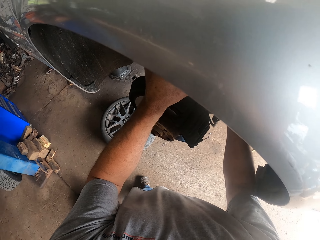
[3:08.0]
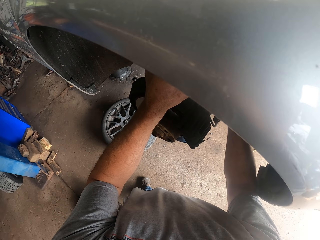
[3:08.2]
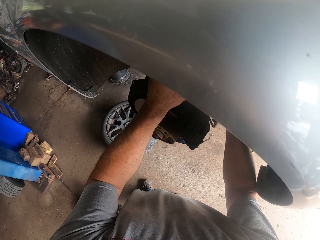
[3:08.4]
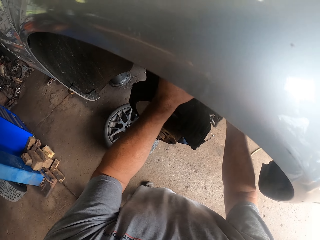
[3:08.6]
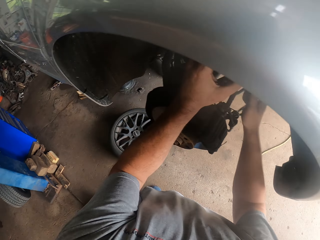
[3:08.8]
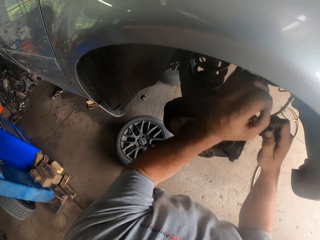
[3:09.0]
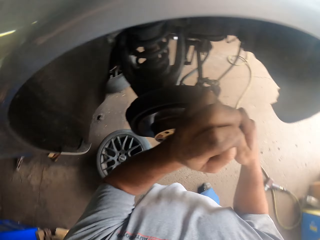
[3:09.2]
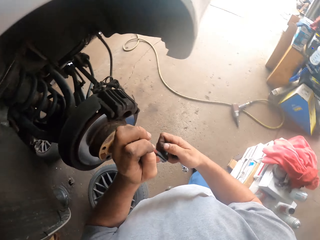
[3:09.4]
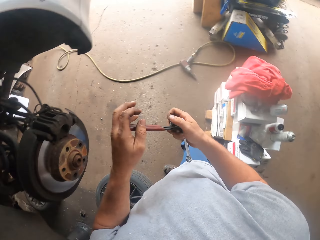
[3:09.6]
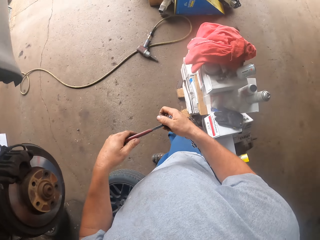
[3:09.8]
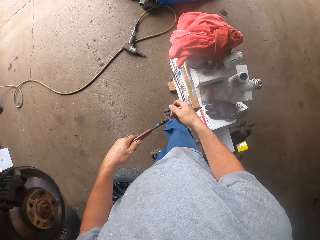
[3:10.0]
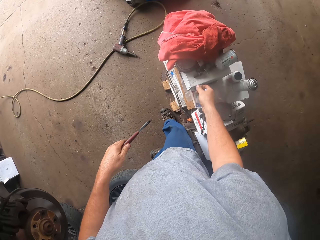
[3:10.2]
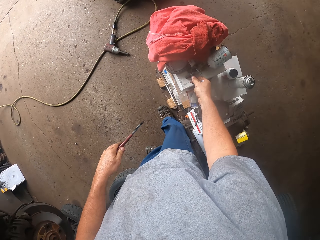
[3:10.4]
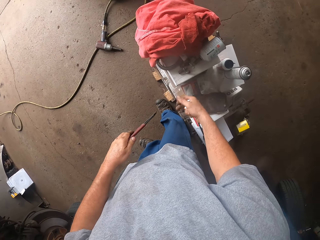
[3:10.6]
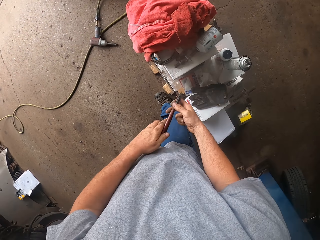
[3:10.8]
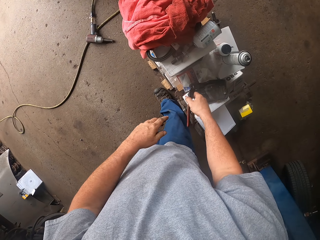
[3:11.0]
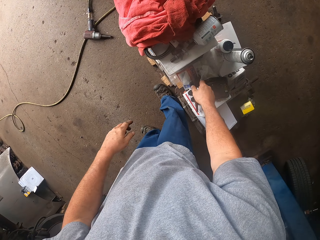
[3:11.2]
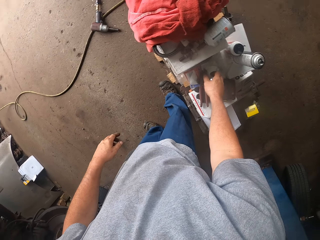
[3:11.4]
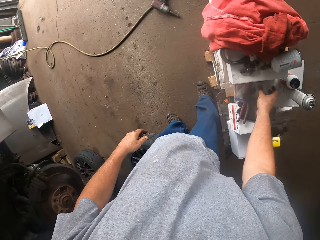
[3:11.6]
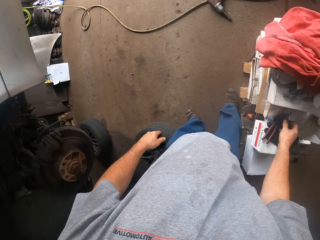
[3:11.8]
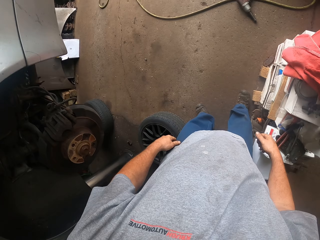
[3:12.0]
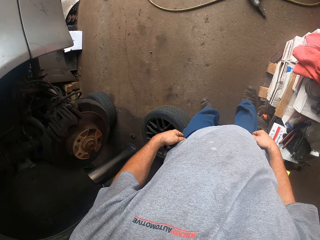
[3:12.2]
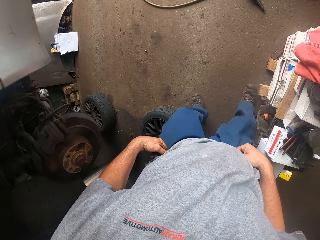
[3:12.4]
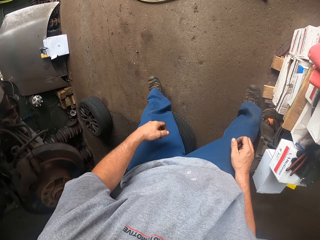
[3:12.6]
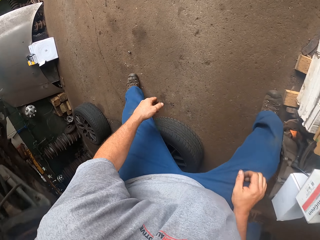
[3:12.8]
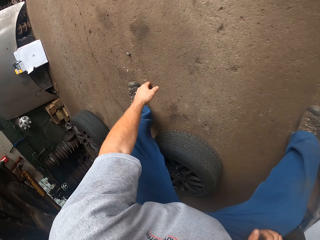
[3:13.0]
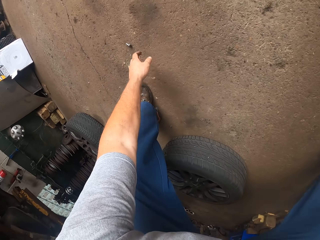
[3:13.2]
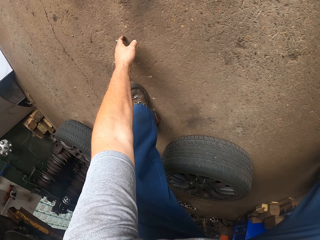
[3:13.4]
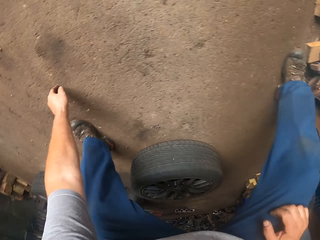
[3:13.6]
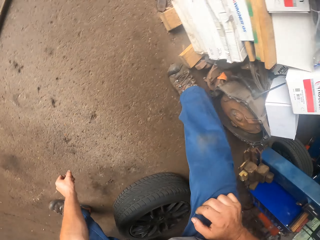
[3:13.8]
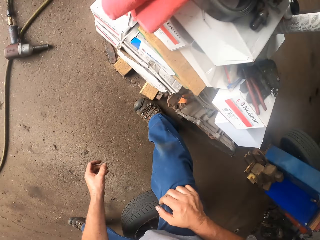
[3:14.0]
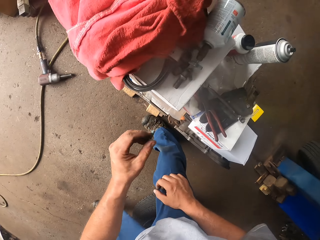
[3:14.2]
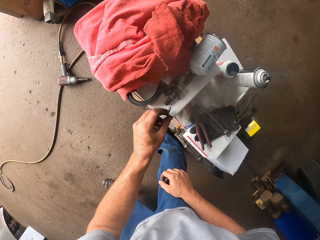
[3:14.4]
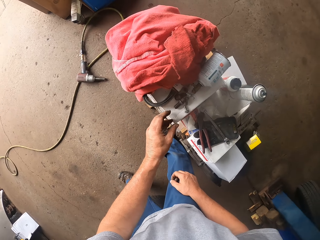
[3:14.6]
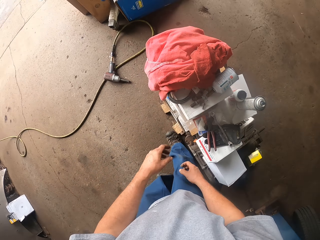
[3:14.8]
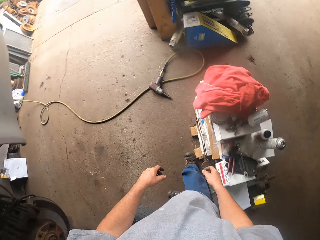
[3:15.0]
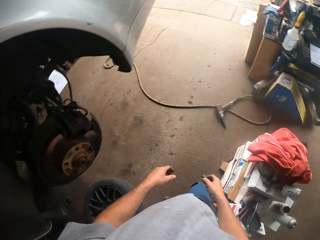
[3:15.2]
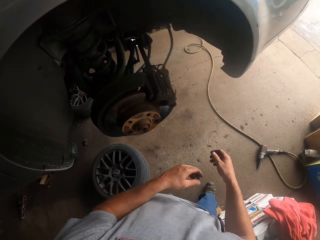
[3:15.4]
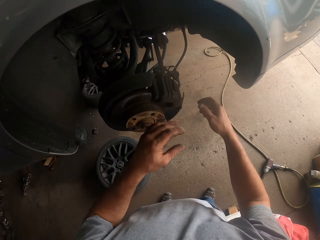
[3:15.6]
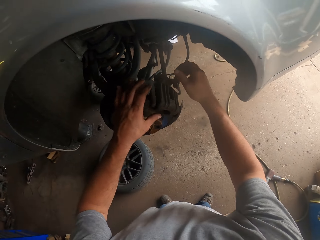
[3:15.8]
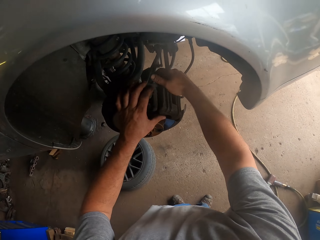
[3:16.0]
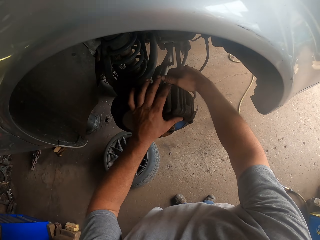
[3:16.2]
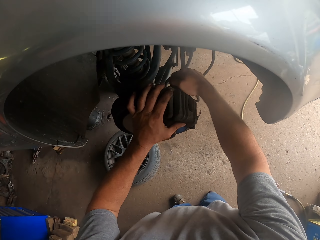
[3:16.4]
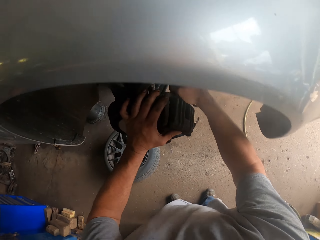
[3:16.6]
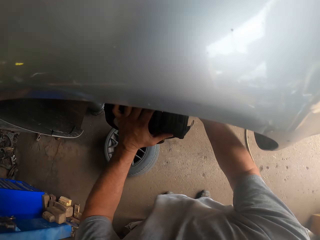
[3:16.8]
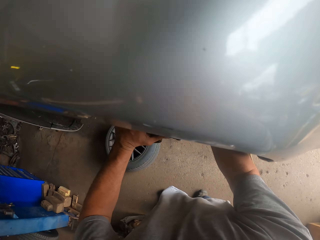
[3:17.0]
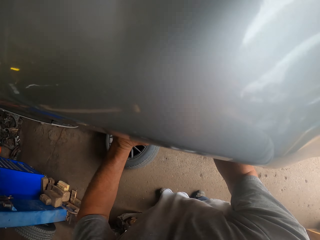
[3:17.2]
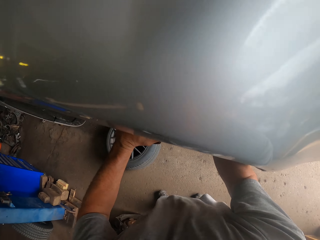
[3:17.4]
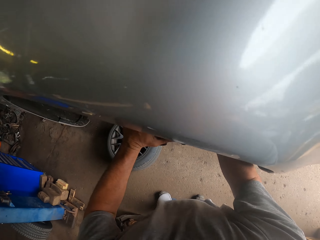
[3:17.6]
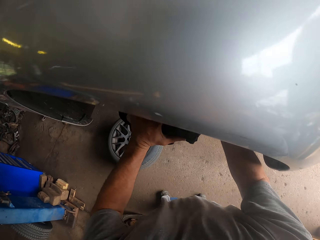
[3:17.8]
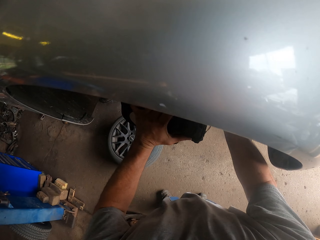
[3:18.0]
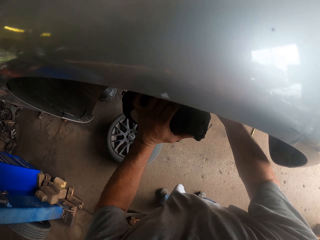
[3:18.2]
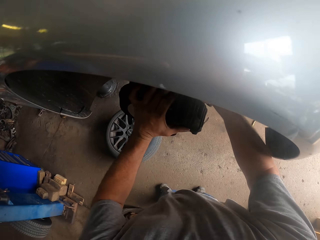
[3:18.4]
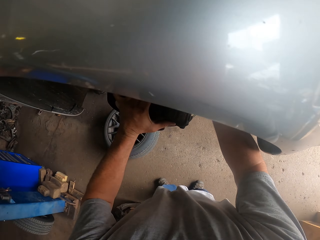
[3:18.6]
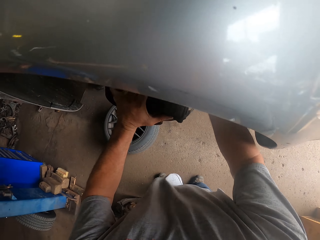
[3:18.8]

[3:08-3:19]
The camera wearer puts the nut on the table. He switches pliers to the other hand and puts the pliers on the table. He moves his trousers with hands. He picks the nut from the ground. He puts the nut on the table. He shakes a car brake drum.

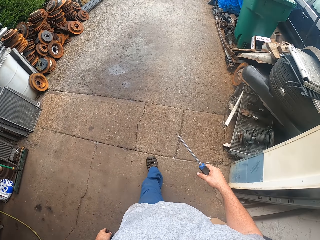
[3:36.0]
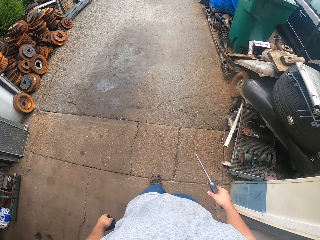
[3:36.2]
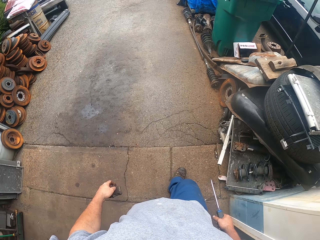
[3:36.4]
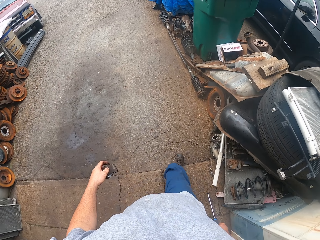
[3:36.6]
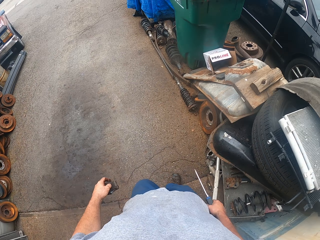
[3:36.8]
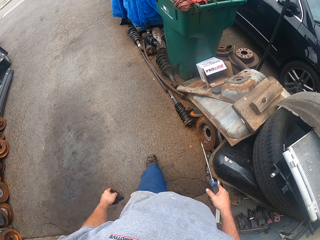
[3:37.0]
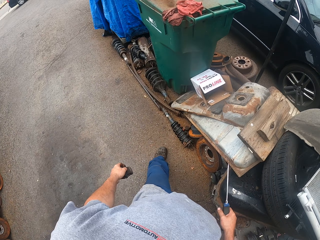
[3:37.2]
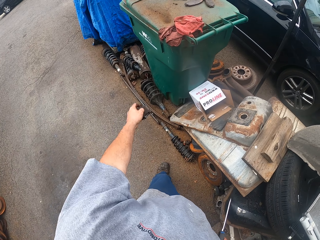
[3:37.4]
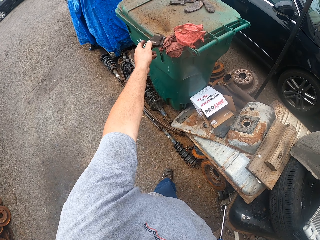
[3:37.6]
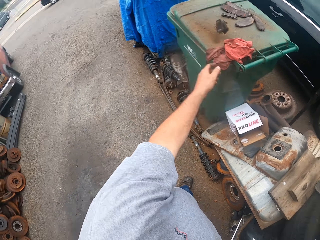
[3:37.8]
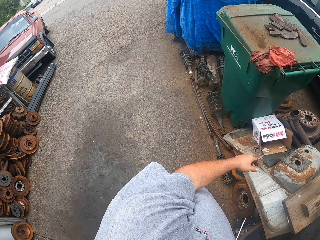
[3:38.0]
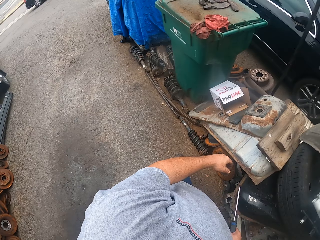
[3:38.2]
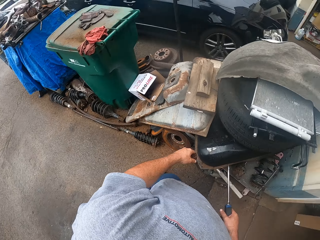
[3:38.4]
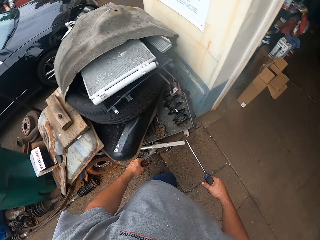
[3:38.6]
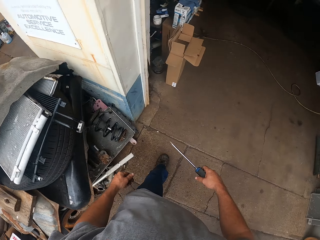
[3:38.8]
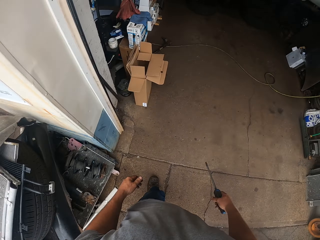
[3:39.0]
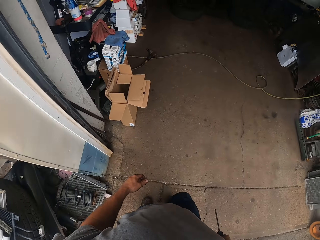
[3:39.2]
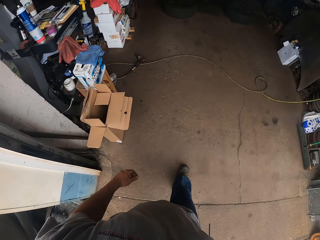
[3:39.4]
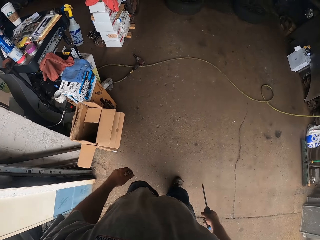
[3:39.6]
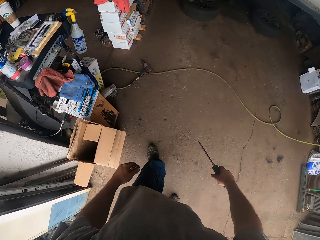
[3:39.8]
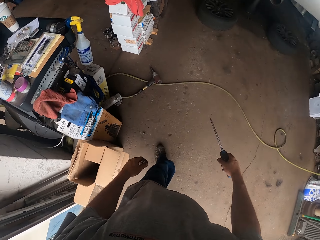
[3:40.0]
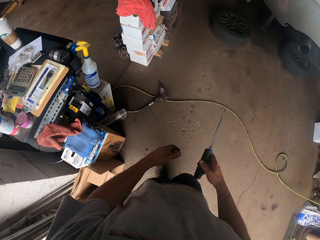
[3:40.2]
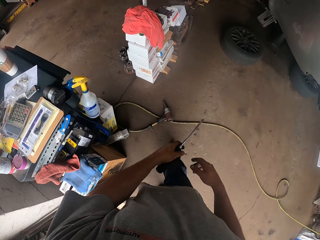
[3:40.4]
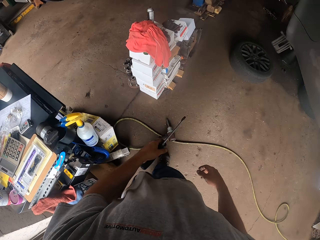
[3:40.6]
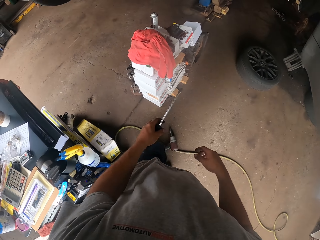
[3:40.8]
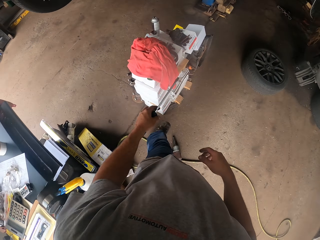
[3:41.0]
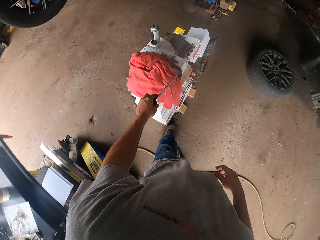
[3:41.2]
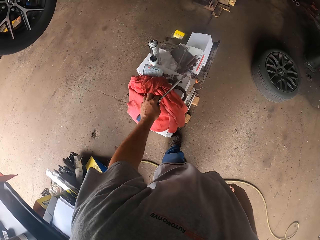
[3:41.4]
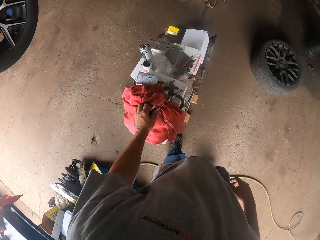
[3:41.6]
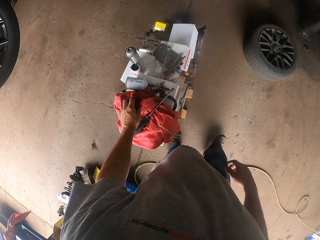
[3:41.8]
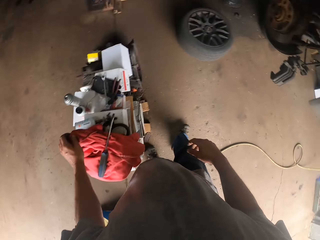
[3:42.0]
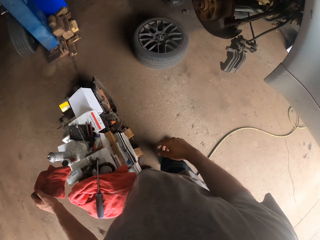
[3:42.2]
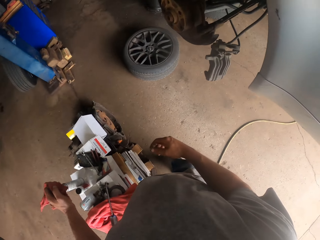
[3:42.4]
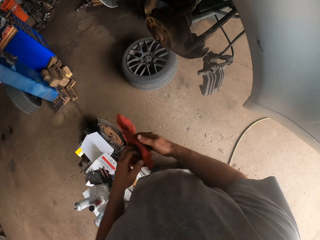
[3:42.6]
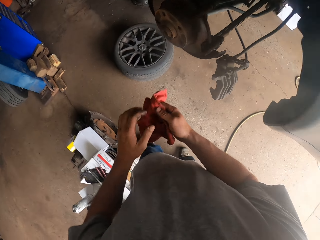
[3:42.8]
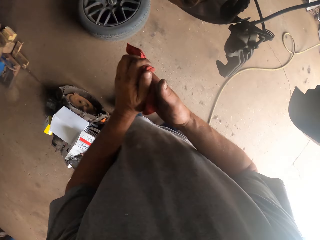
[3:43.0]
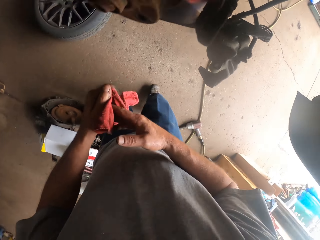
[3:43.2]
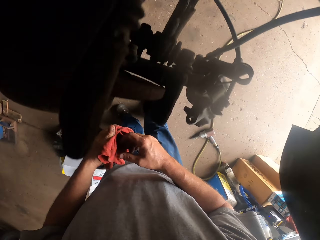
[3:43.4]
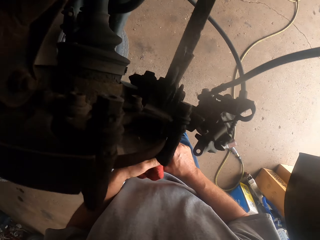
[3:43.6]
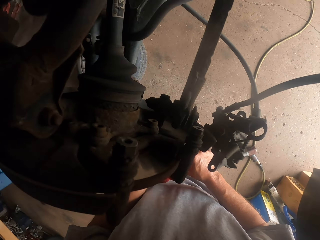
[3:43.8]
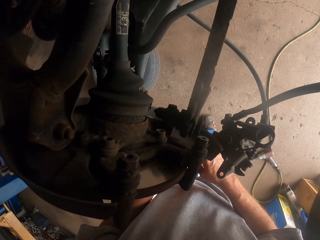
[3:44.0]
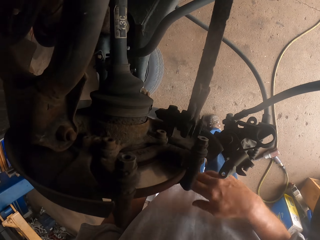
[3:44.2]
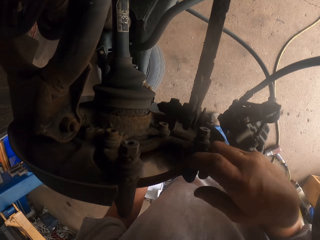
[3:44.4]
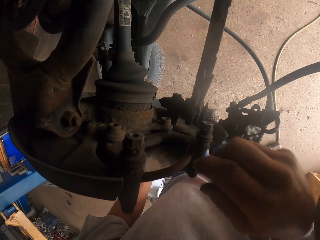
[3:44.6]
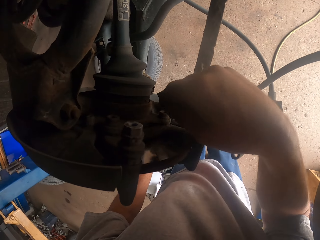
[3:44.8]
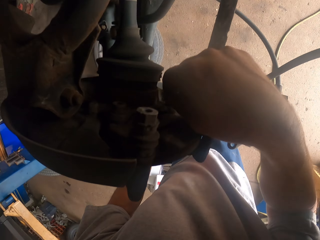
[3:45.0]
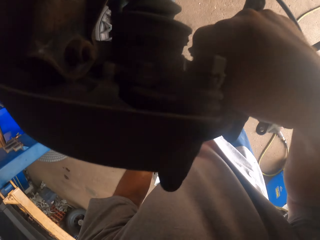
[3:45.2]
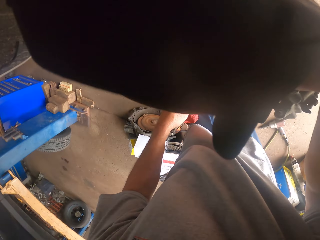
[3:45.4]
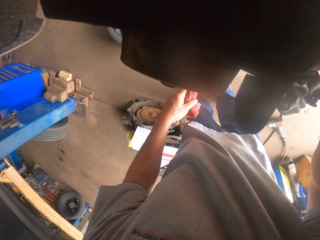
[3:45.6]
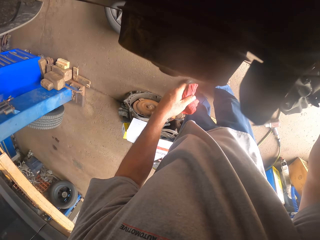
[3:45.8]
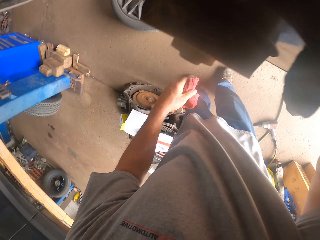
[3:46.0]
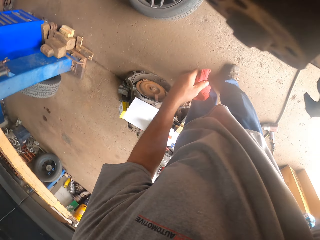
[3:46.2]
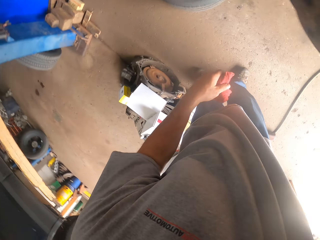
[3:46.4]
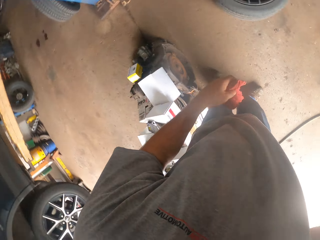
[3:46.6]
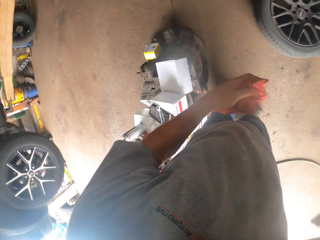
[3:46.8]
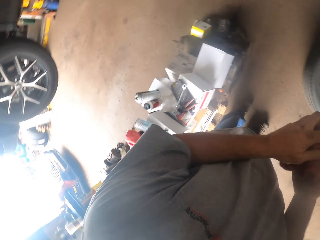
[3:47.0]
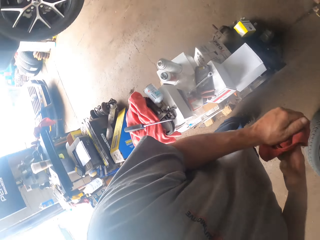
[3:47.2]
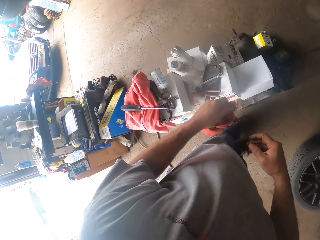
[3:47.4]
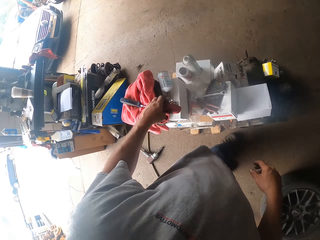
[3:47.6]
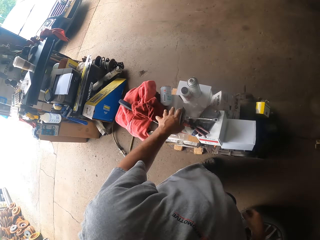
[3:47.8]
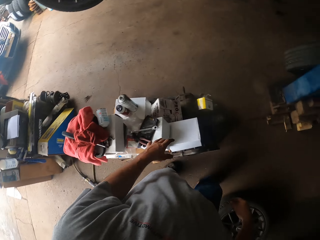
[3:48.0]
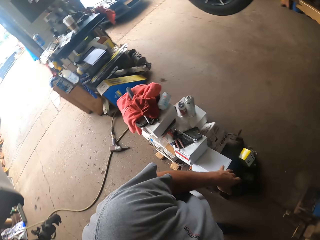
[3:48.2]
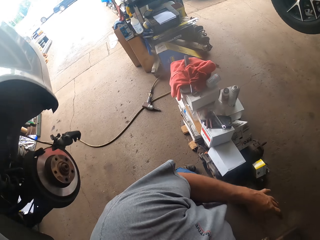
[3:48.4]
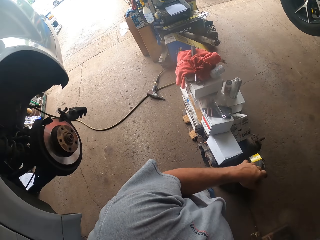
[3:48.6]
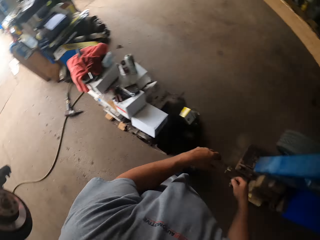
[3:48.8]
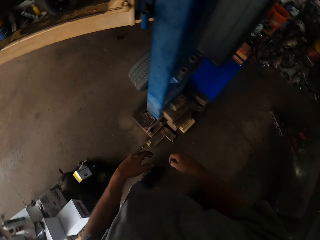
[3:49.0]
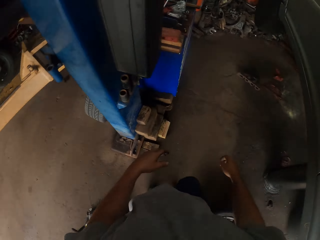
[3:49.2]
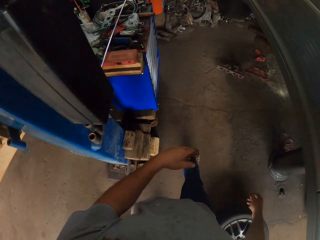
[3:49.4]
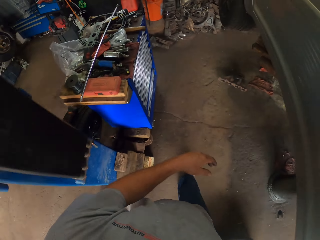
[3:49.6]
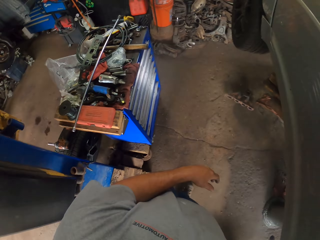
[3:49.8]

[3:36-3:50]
The camera wearer walks around the room. They throw parts of a car brake drum on a garbage bin. They walk around the room. They switch a screwdriver to the other hand. They put the screwdriver on the cloth. They pick up a hand towel. They wipe hands with the hand towel. They tighten a bolt with a hand. They wipe hands with the hand towel. They put down the hand towel.
